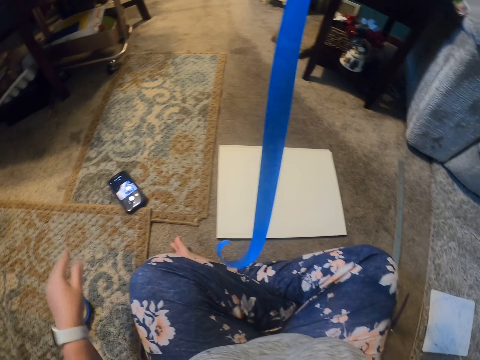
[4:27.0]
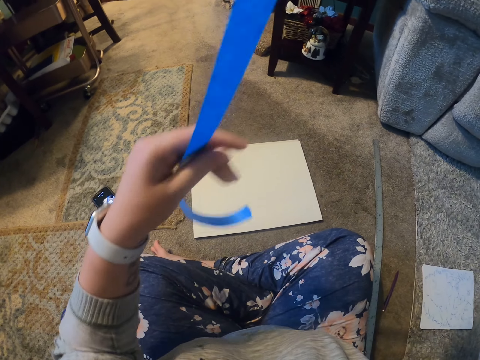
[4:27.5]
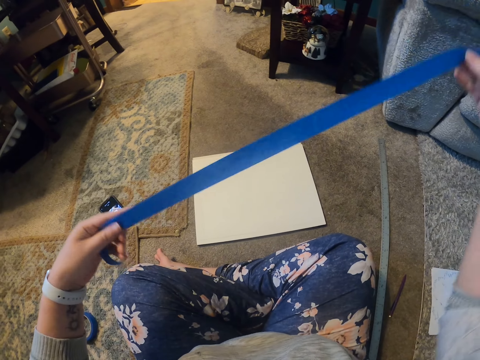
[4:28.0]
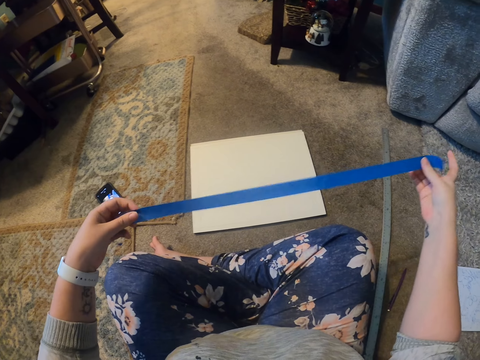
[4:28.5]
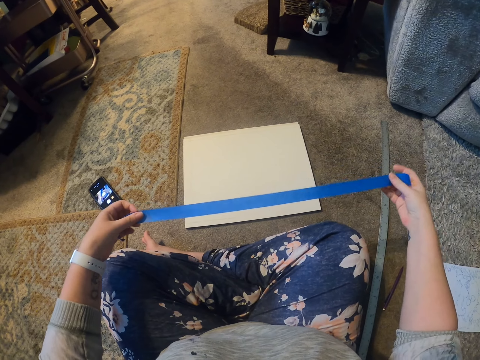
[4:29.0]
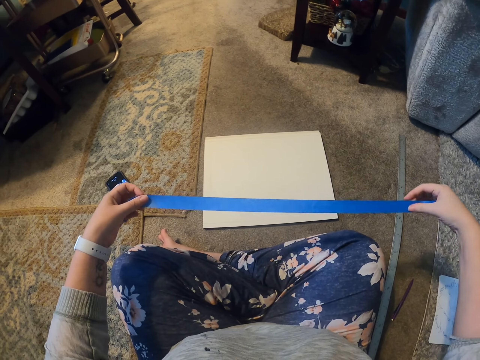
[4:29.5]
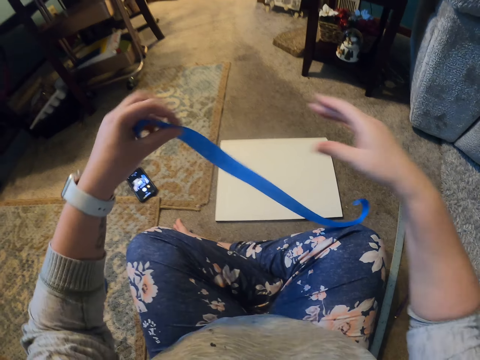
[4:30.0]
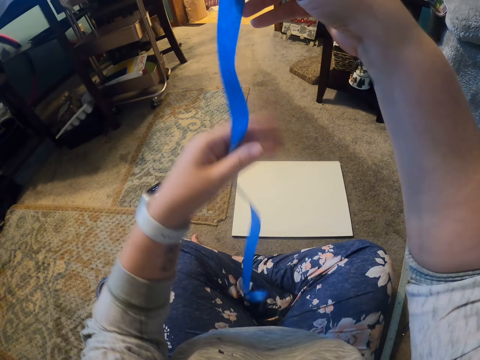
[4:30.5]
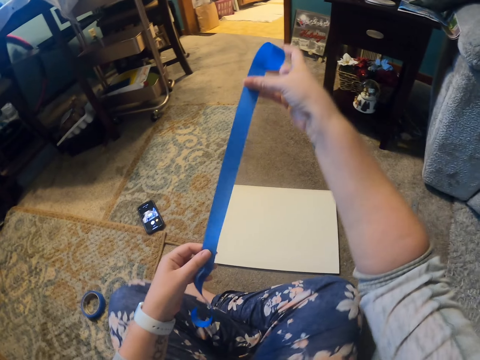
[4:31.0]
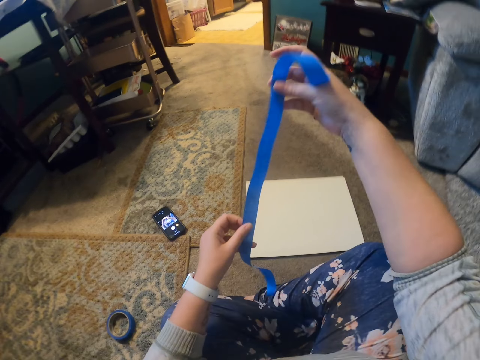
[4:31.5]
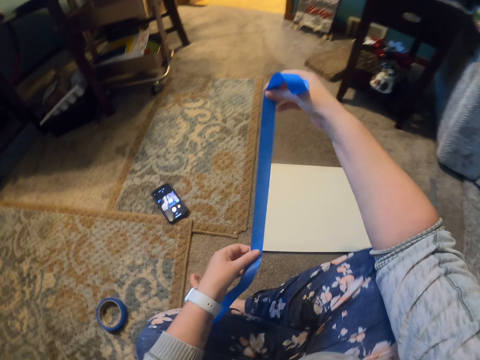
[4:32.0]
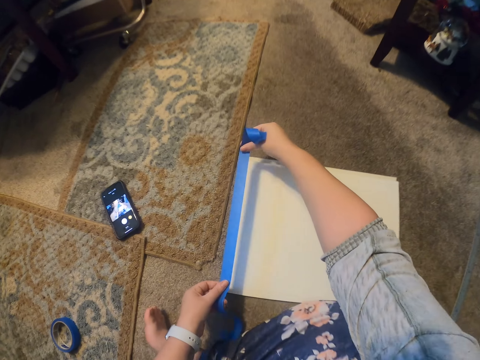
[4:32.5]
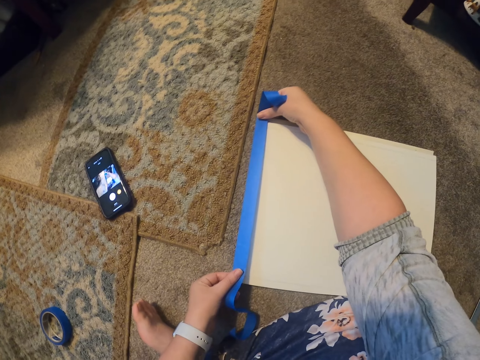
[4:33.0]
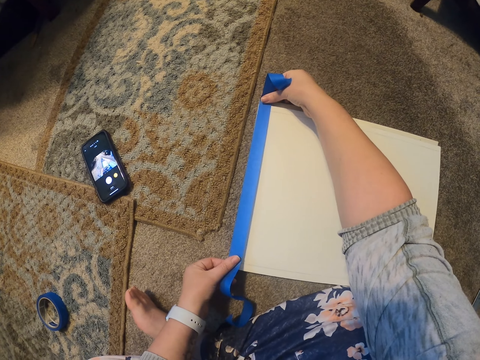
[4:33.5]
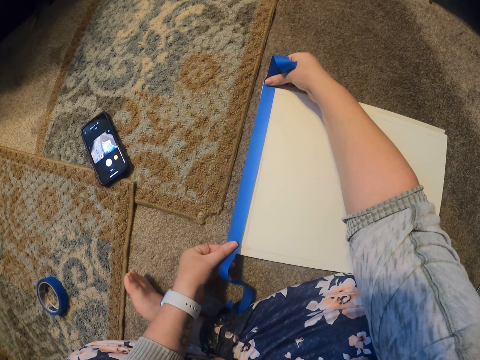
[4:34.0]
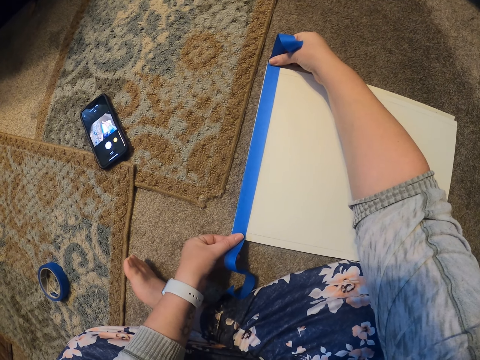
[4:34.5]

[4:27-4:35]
The camera wearer cuts the sellotape or masking tape. They put the sellotape down and hold the sellotape. They put the sellotape on the book. They stick the masking tape on the drawing book.

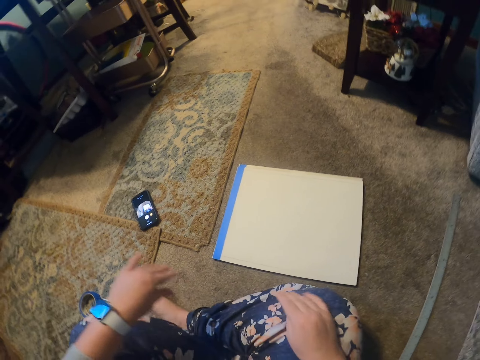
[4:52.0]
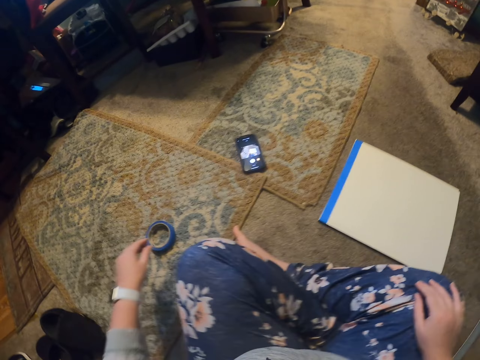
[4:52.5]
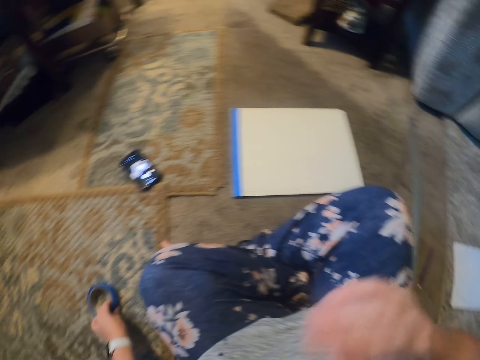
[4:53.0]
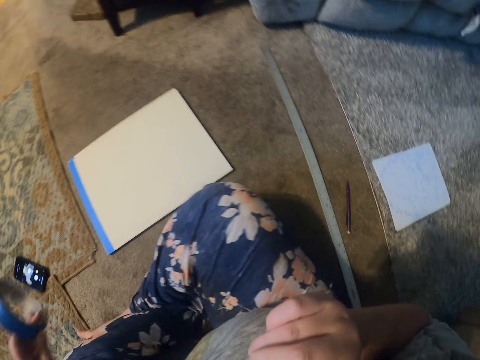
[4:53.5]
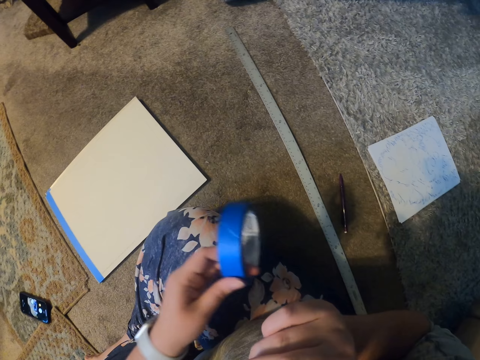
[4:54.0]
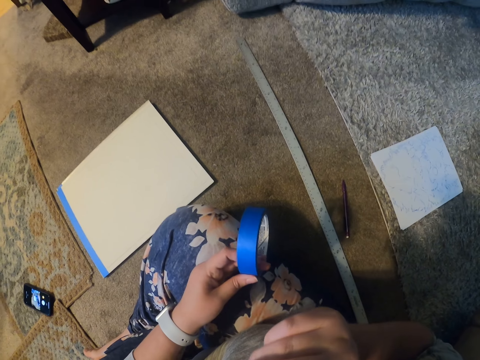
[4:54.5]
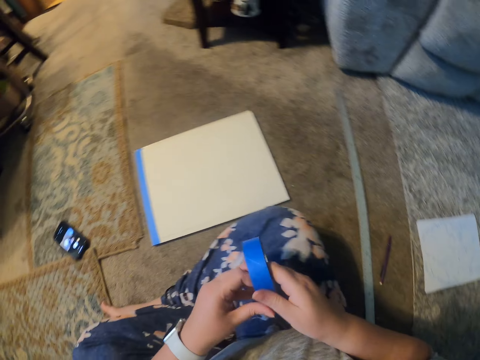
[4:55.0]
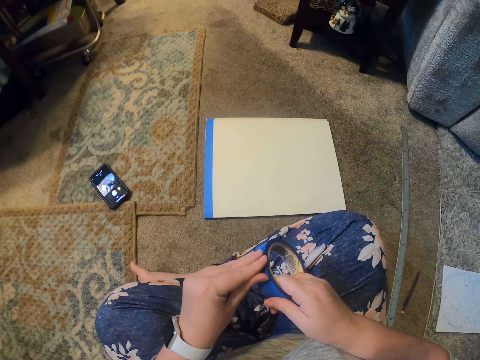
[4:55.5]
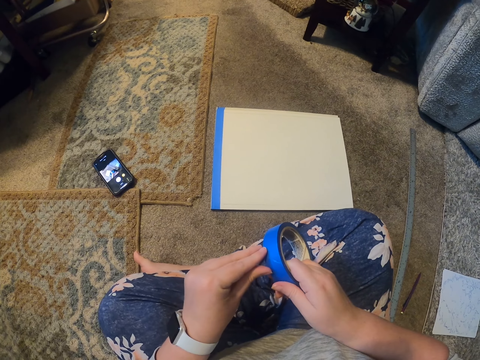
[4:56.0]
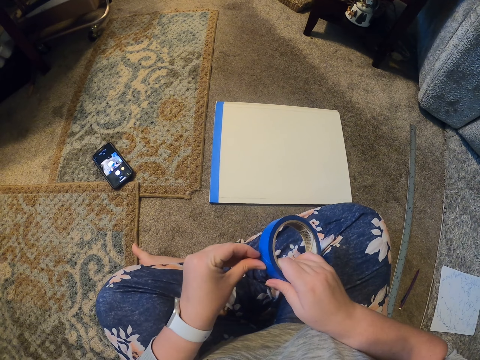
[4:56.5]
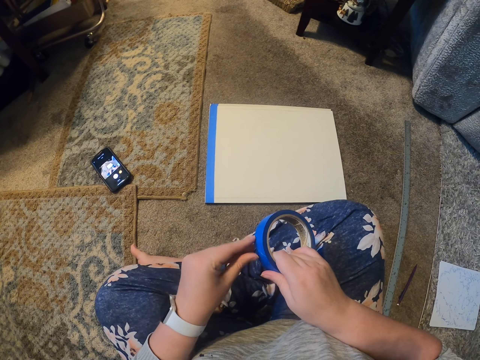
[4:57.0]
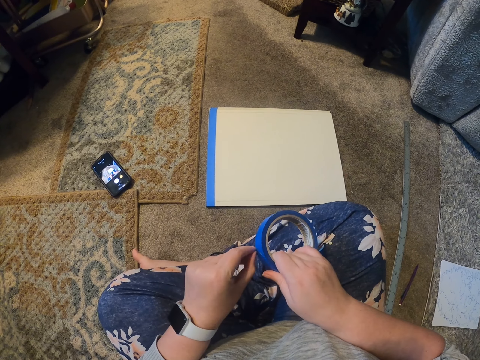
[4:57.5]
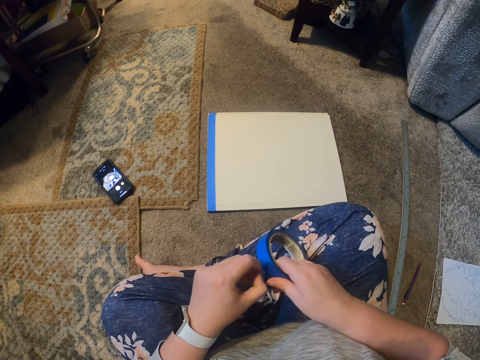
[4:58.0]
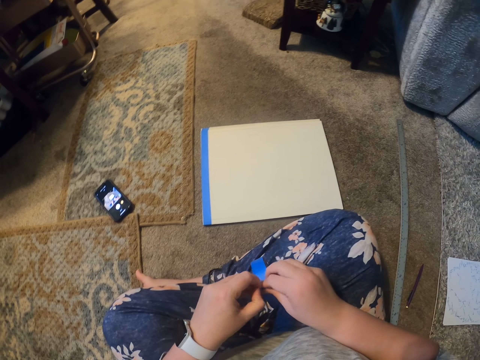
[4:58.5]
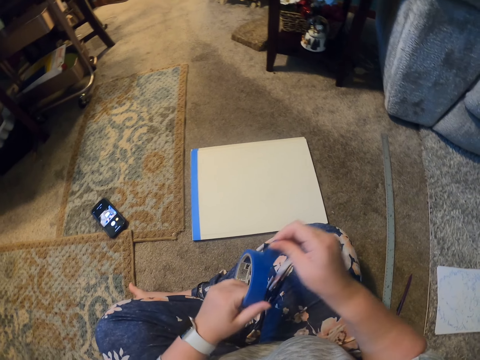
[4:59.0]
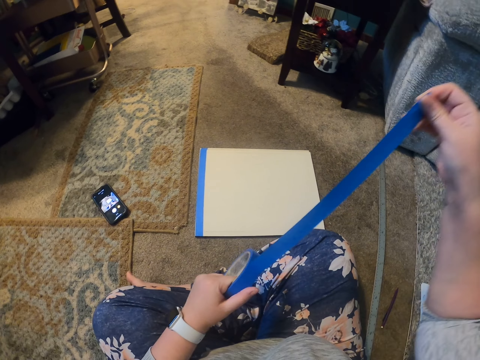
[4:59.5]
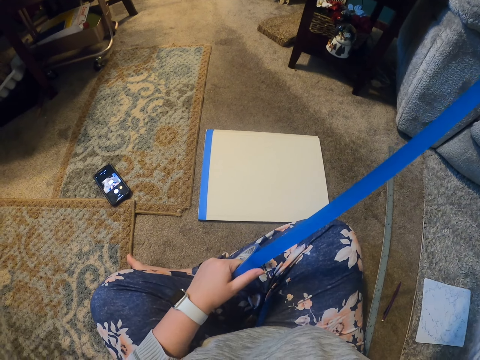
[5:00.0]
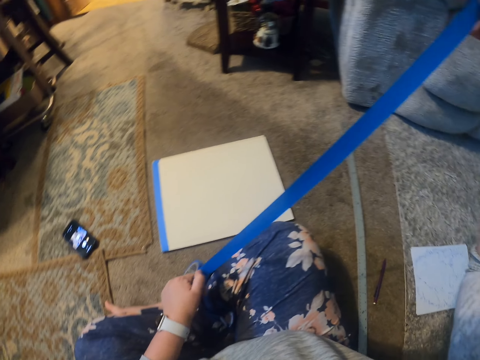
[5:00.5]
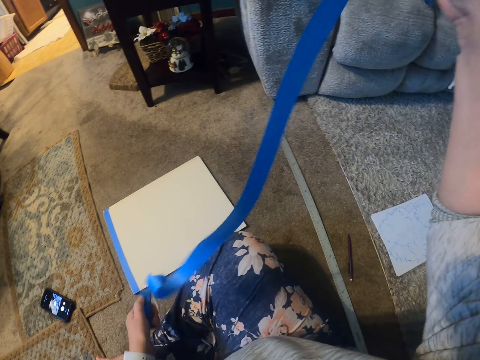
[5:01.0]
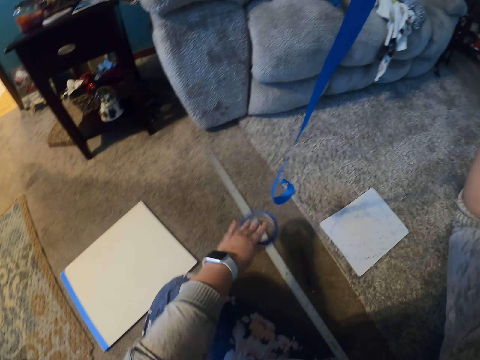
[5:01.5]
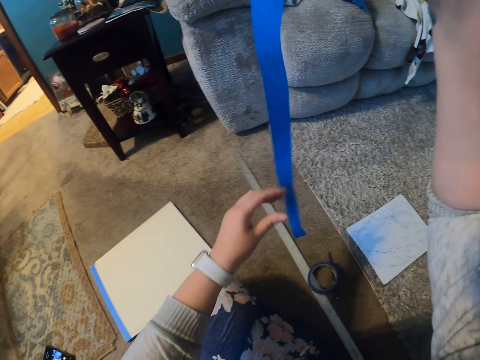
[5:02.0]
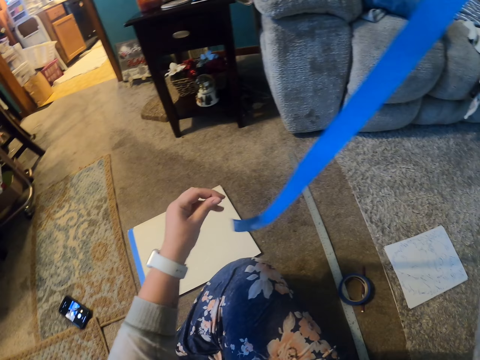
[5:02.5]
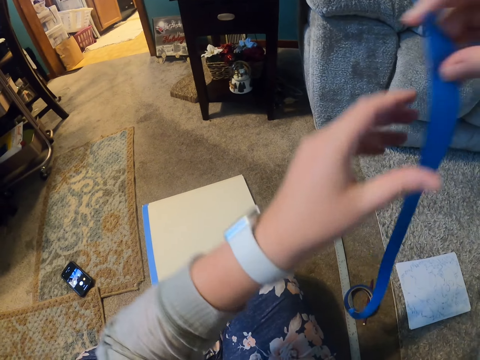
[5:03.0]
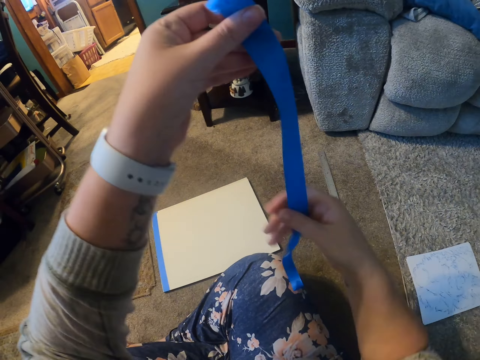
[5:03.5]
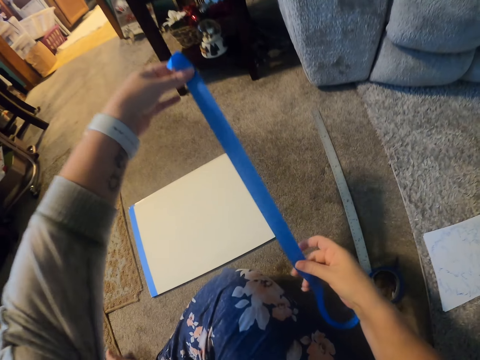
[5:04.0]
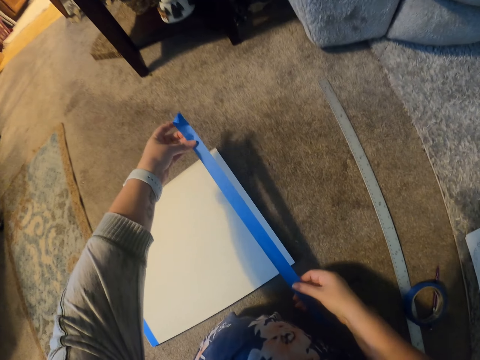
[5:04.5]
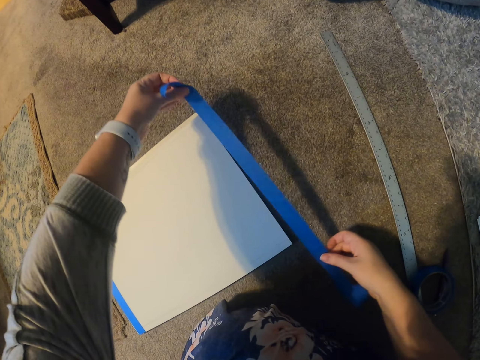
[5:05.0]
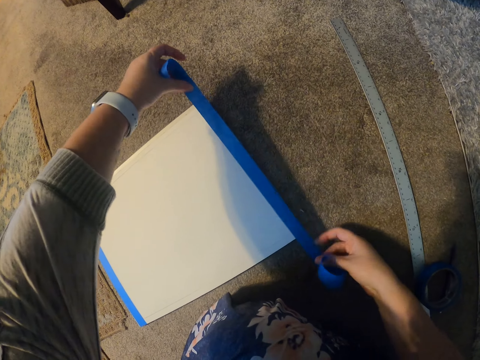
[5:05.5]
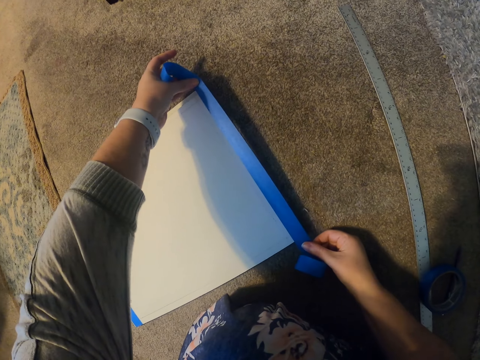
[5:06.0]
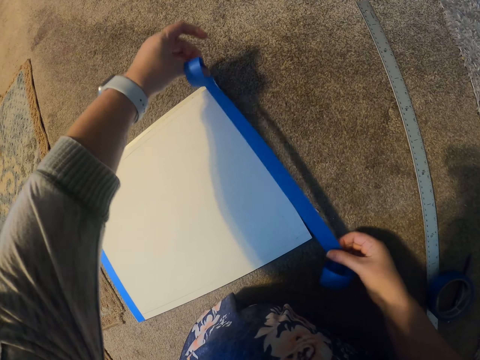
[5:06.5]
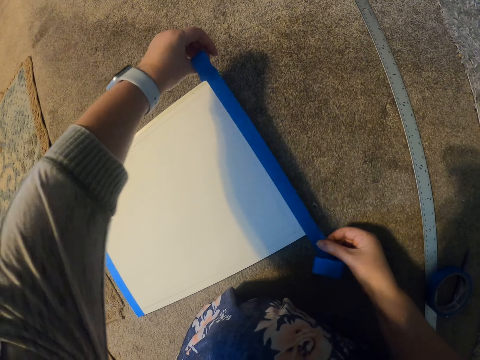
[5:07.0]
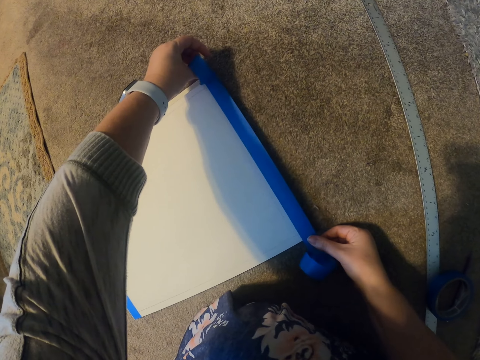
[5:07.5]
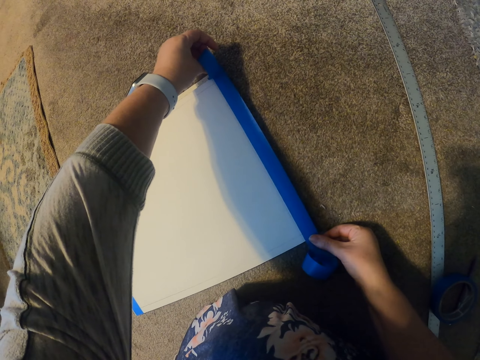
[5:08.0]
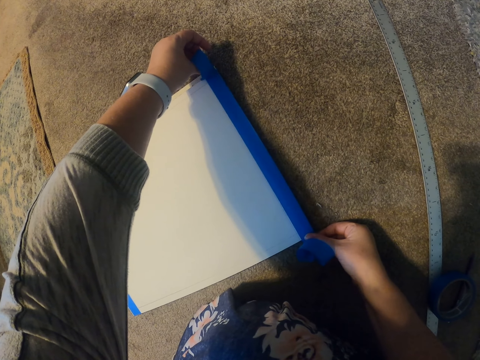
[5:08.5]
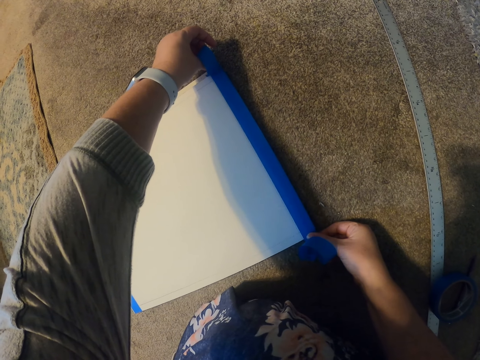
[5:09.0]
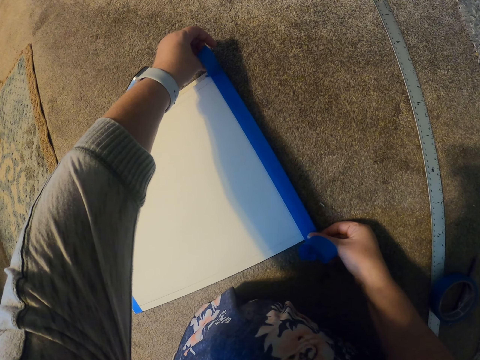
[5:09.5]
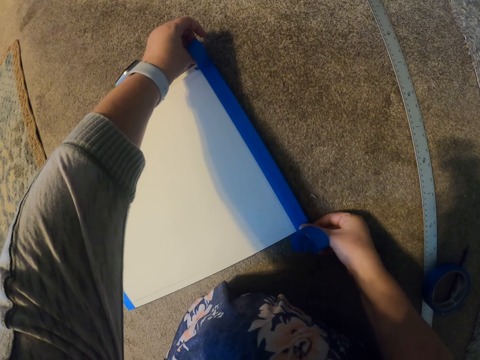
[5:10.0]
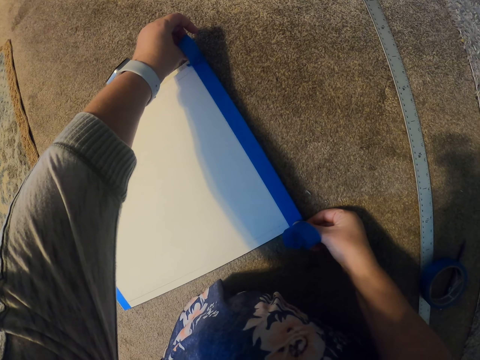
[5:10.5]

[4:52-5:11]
The camera wearer removes the hand from the book. They pick the masking tape or sellotape from the floor. They move the hand to the mouth. They lift the masking tape up and strip the masking tape. They pull the sellotape and screech the masking tape. They cut the masking tape and put the masking tape down. They hold the sellotape and screech the masking tape. They place the masking tape on the cover of the book. They stick the masking tape on the book.
